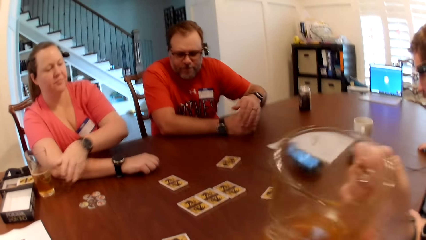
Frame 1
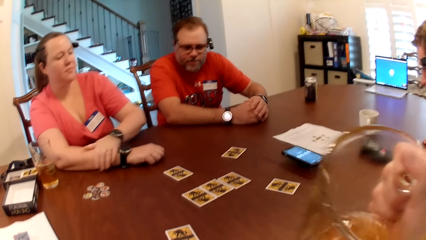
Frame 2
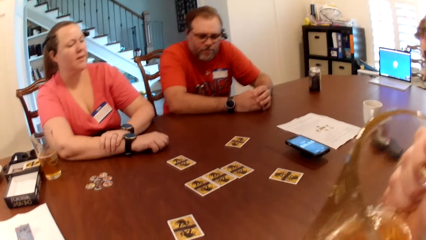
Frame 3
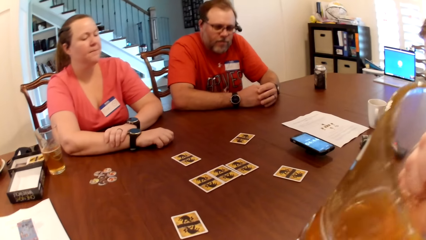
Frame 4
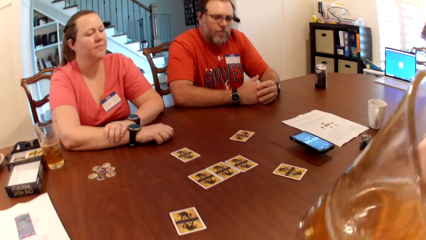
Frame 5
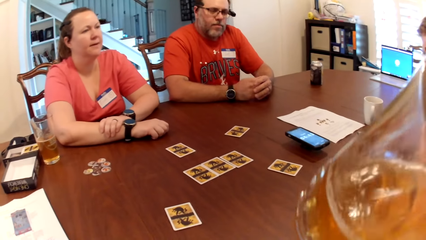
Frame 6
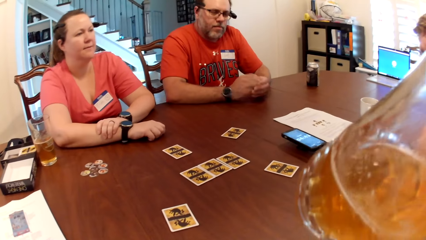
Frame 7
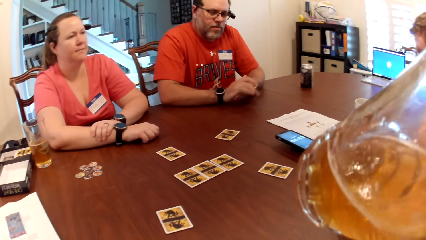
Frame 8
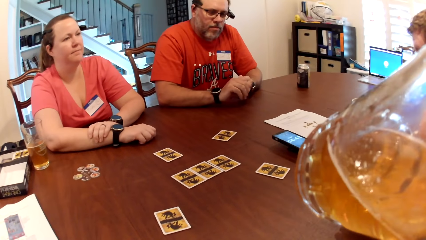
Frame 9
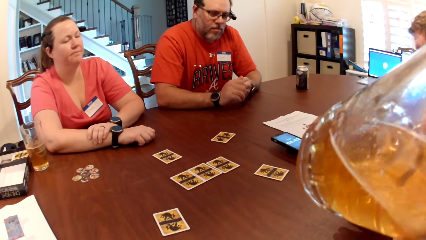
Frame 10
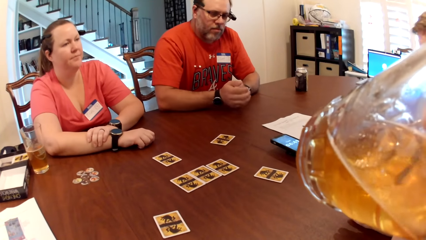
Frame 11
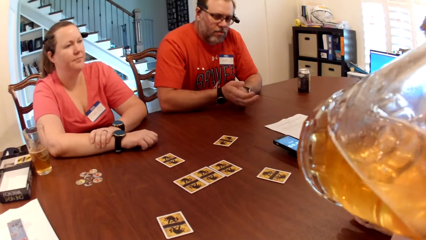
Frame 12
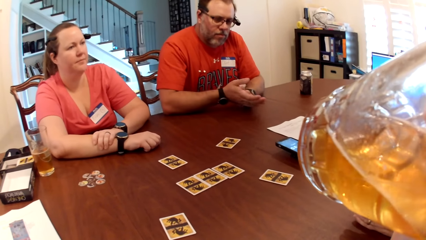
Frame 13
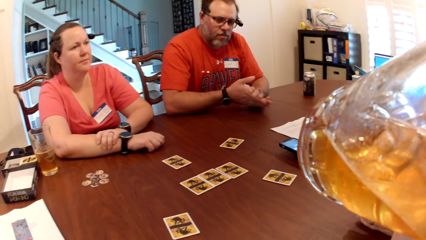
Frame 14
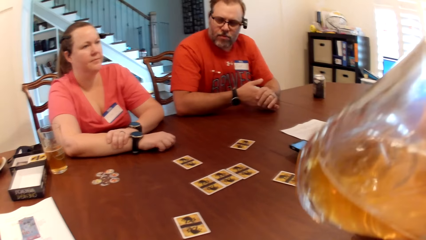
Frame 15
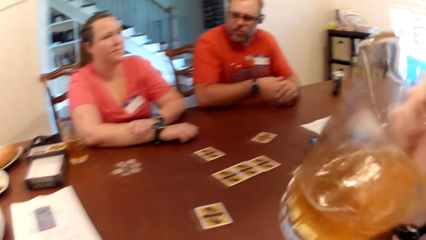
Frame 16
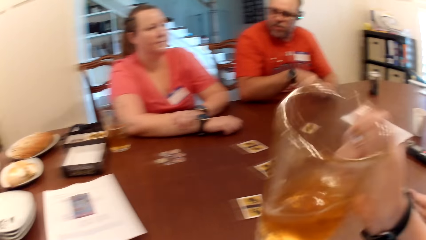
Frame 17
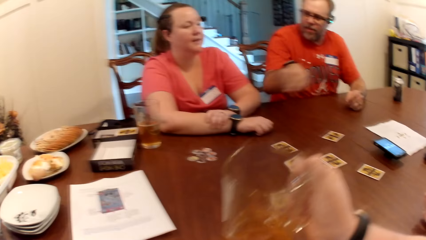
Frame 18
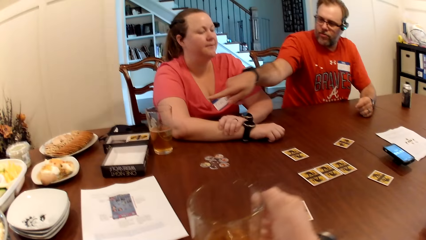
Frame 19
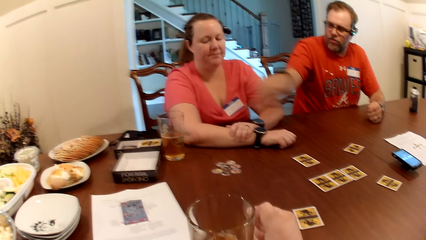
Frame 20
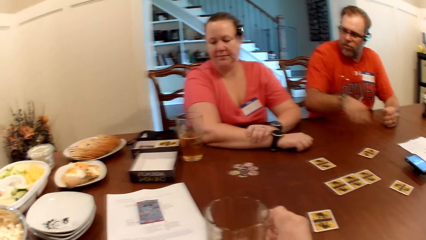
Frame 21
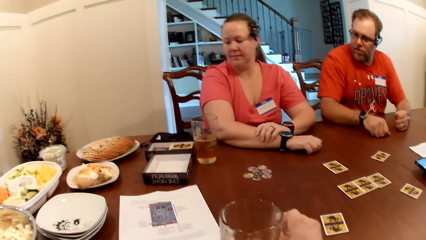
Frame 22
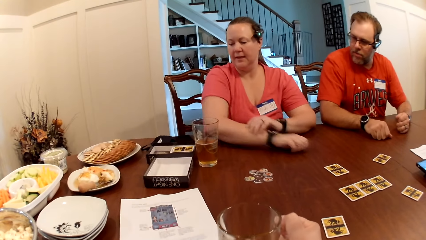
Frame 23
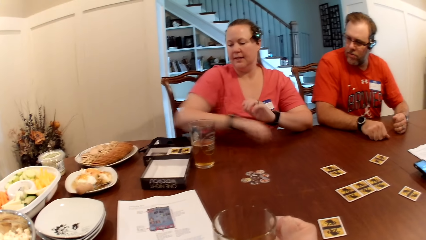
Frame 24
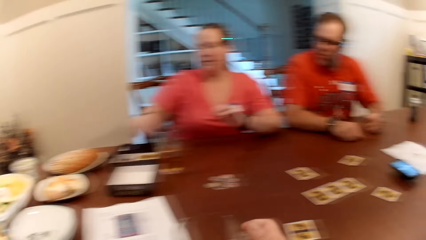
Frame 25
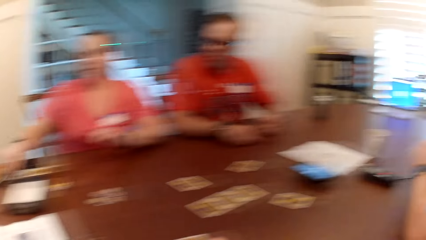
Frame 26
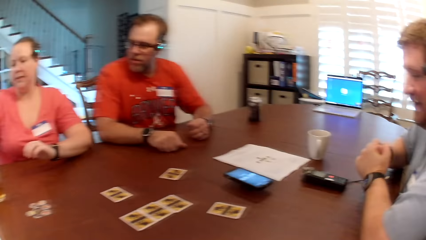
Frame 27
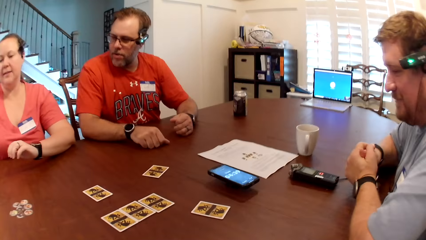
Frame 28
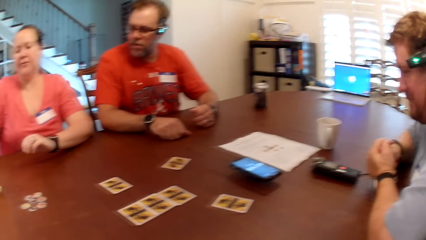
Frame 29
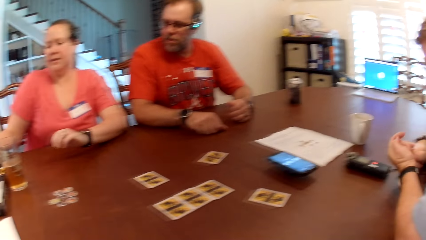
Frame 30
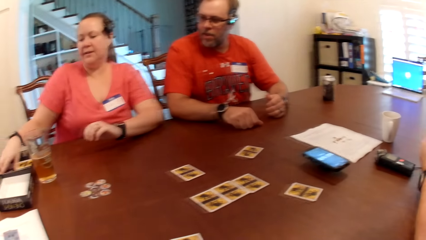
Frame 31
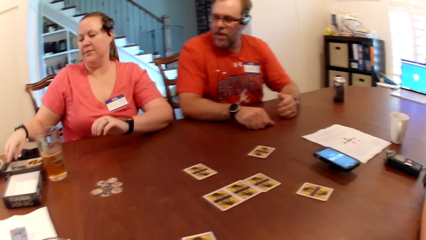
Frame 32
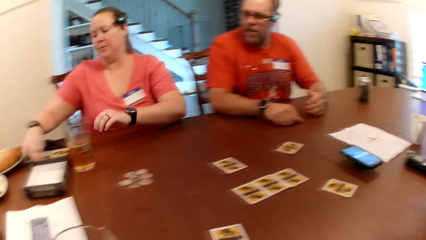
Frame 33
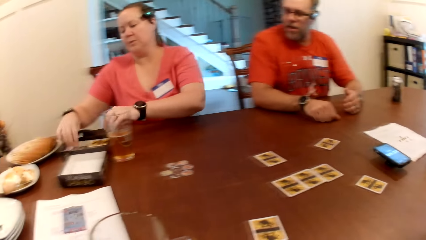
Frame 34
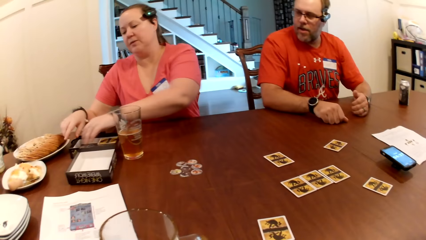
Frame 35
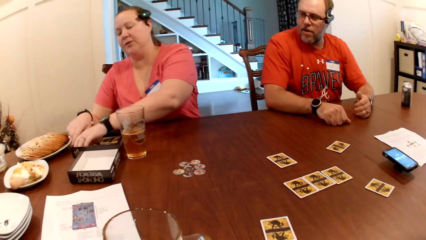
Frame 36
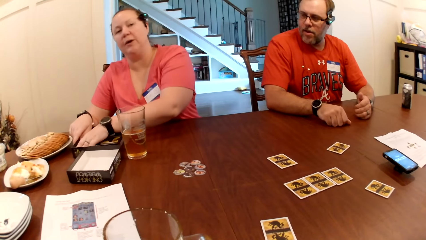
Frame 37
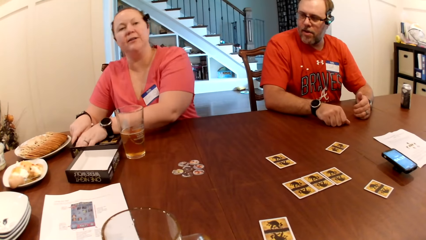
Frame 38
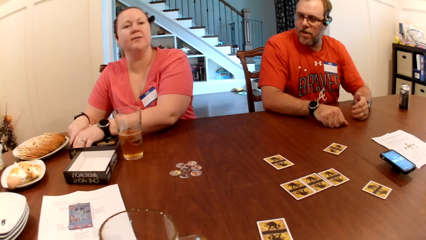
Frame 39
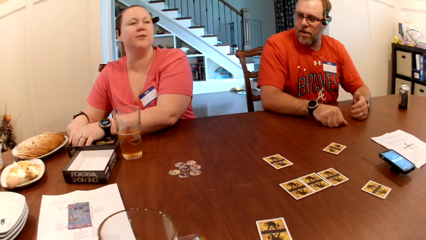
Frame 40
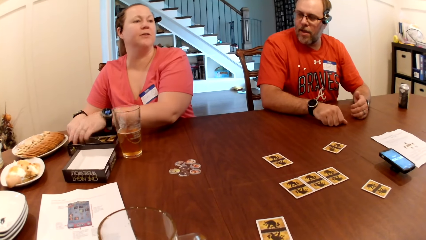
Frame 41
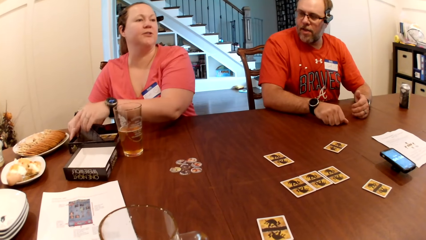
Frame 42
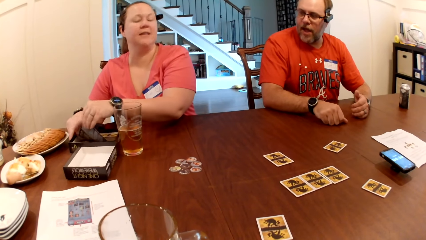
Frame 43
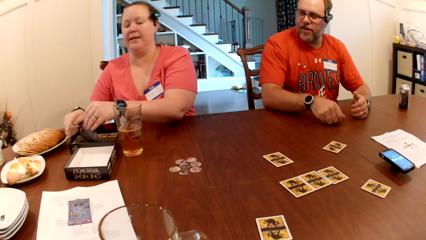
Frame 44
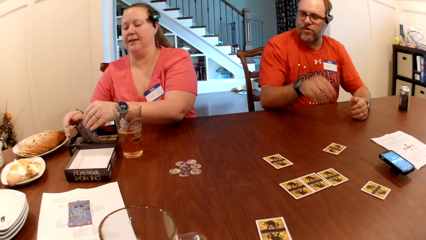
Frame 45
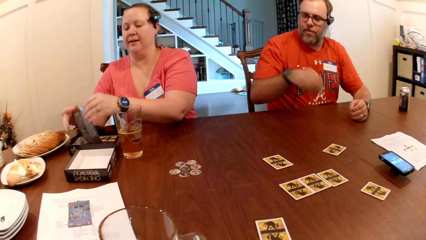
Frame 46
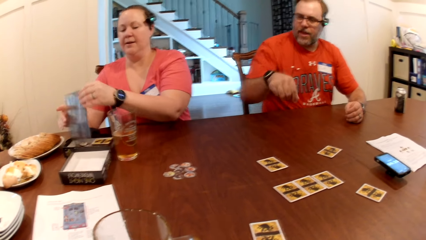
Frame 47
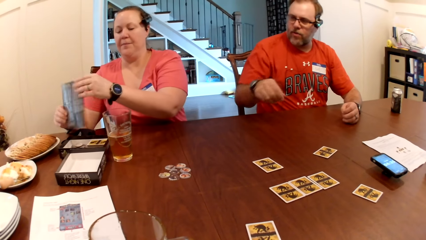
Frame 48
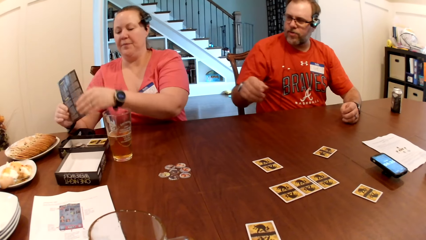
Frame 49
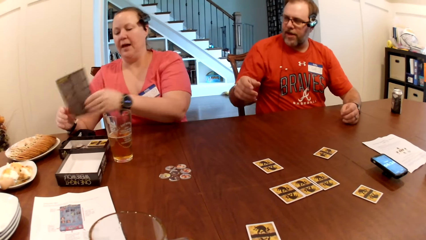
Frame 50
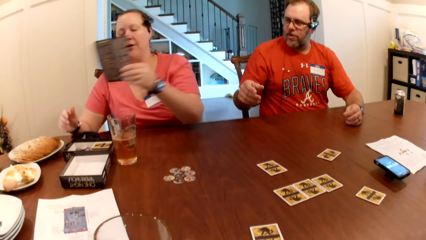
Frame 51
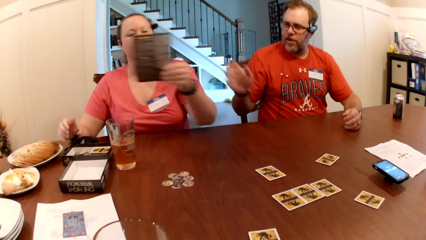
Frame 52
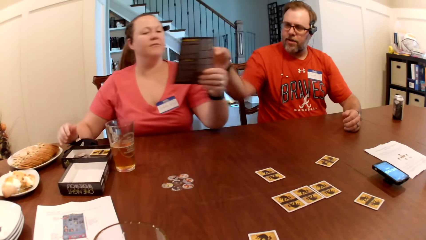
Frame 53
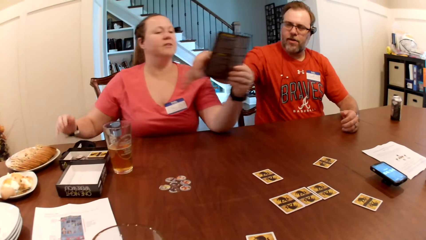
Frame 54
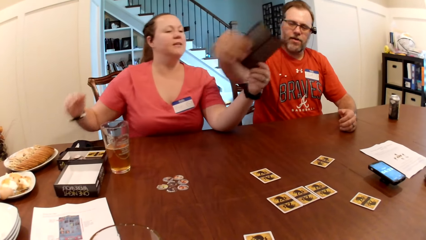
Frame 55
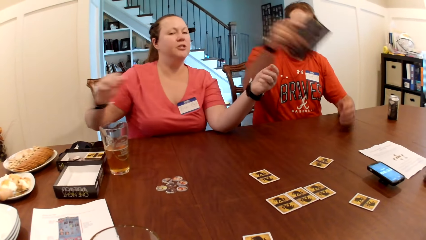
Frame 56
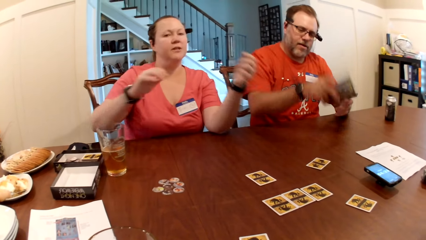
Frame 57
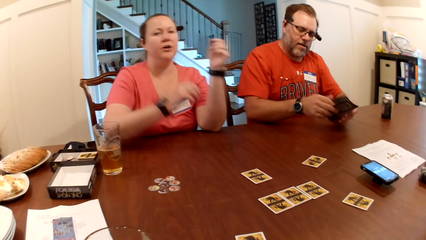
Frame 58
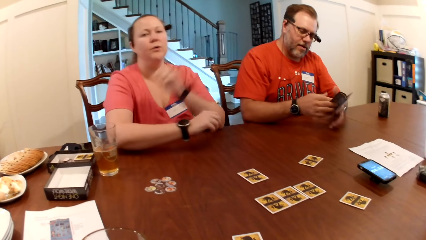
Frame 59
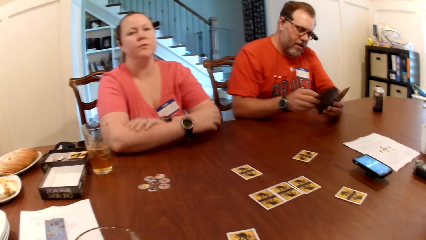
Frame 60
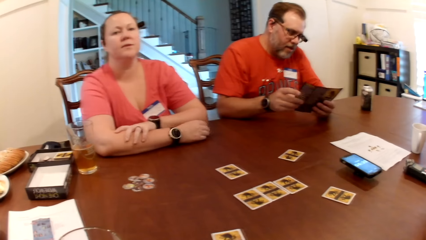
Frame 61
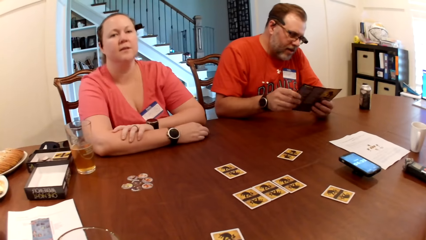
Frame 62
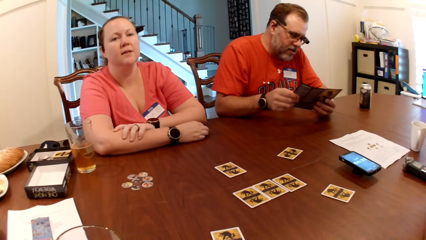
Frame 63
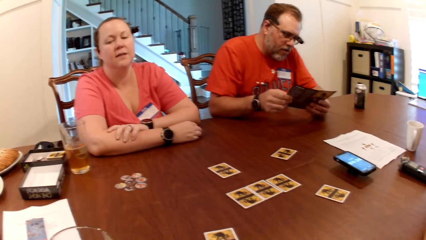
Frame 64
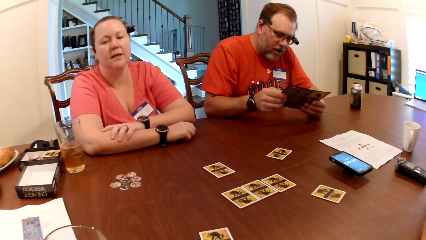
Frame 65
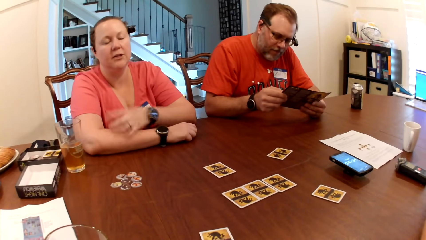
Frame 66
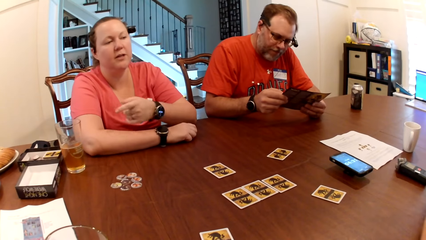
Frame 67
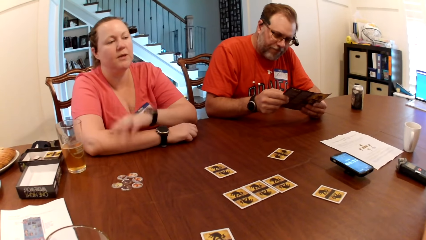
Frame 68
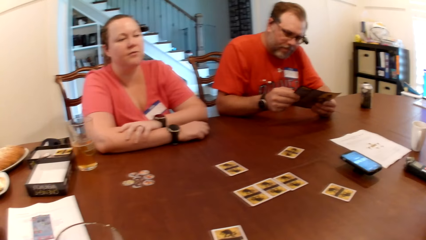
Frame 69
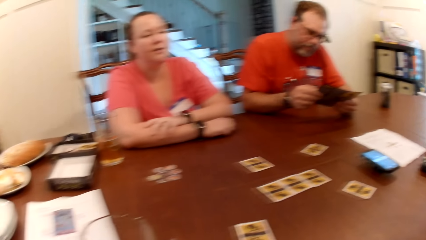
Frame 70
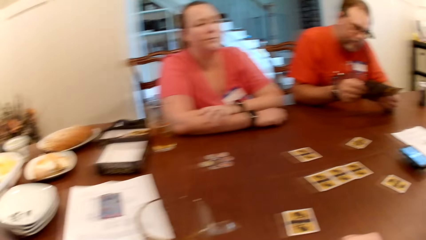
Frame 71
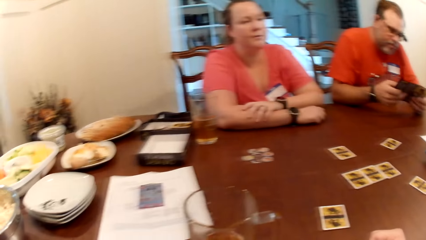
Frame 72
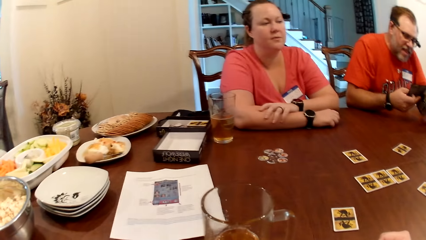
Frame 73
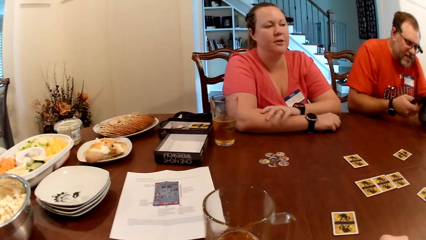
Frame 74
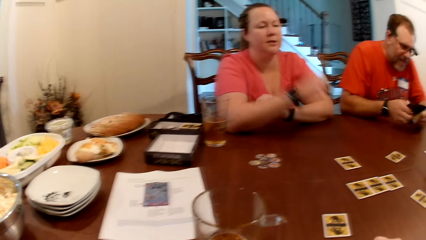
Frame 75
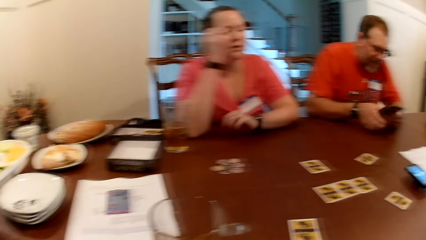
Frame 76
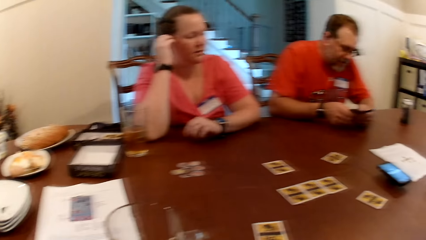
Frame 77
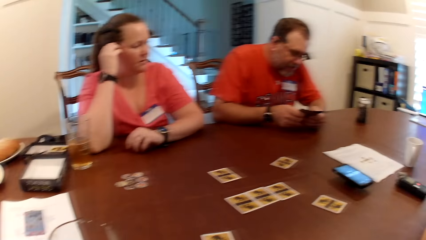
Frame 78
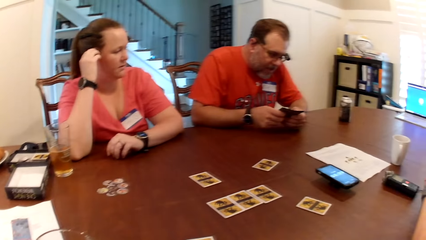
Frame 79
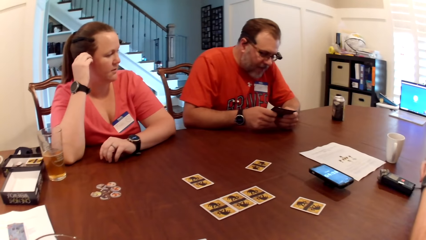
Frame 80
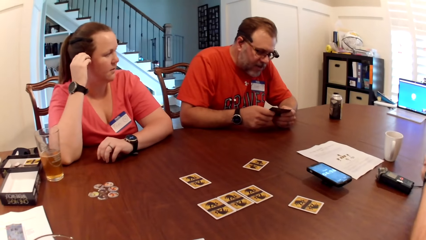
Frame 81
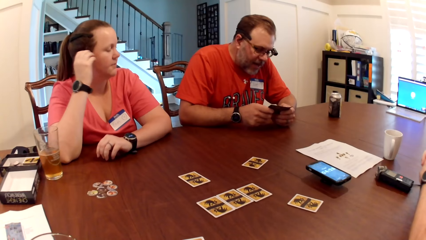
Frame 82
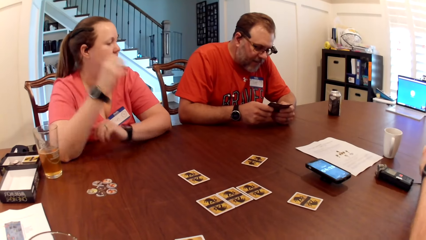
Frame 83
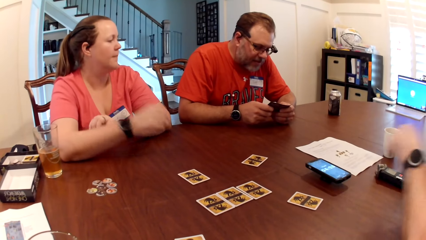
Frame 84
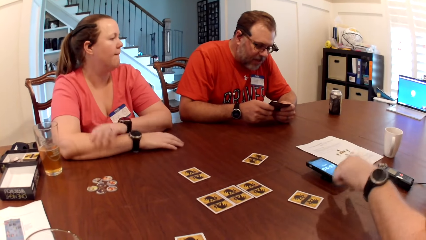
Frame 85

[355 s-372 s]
A man places his left hand on the table. The camera wearer drinks from the glass of beer in her right hand. A woman places her left hand on the table. Another man interacts with the first man, the woman and the camera wearer. The first man interacts with the woman, the other man and the camera wearer. The camera wearer places the glass of beer on the table with her right hand. She interacts with the woman. The woman holds some cards in a game box on the table with her right hand. She holds the game box on the table with her right hand and picks a game manual or magazine from the game box with her left hand. The first man interacts with the woman. The woman holds the game manual with both hands. The camera wearer interacts with the woman. The woman holds the game manual with her left hand. The first man collects the game manual from the woman with his right hand. The woman places her left hand on the table and gives the magazine to the first man. The first man holds the game manual with both hands, places both hands on the table and opens the game manual with both hands. The woman places her right hand on the table. The first man interacts with the other man, the woman and the camera wearer. He turns the page of the magazine and reads the page of the magazine. The woman converses to the group. The first man reads the page of the magazine and folds the game manual with both hands. The woman lifts the hand up. The first man reads the page of the magazine.
